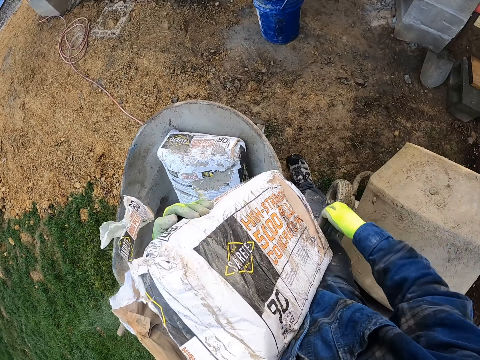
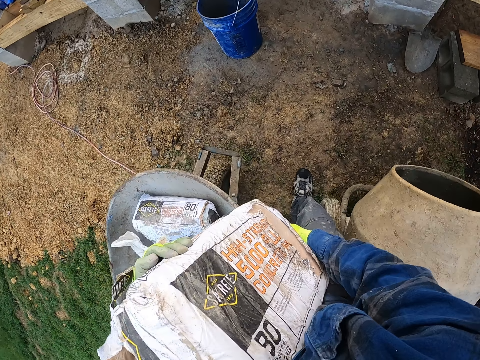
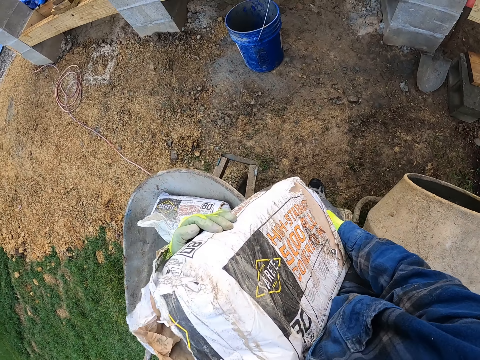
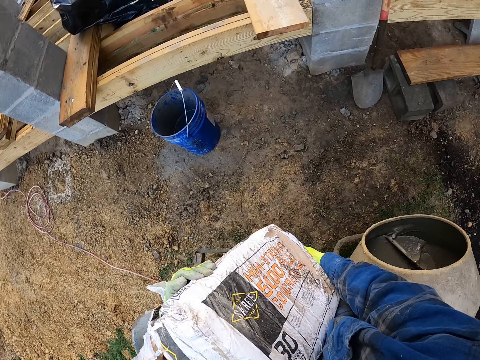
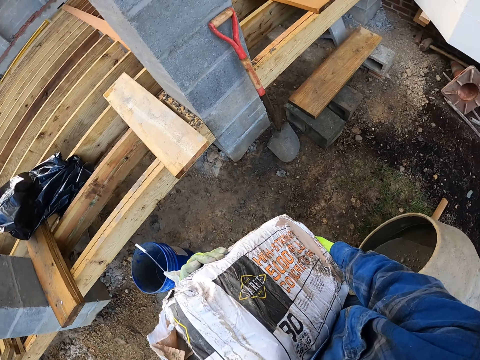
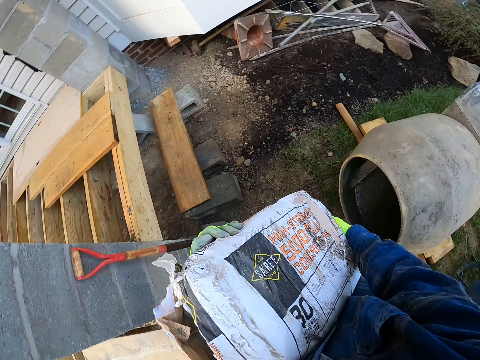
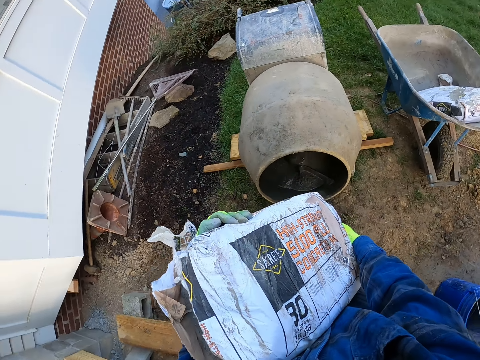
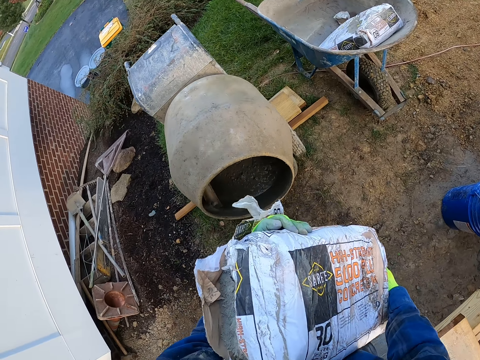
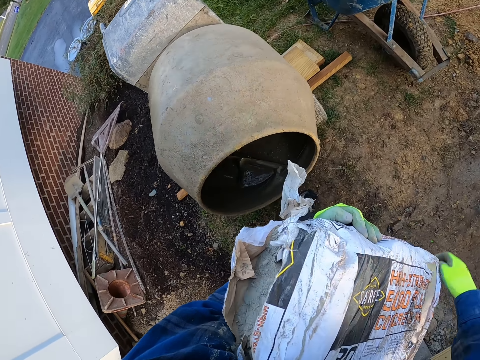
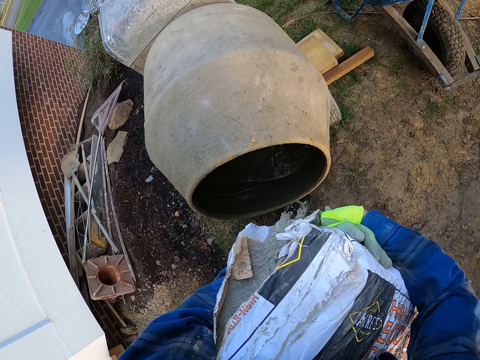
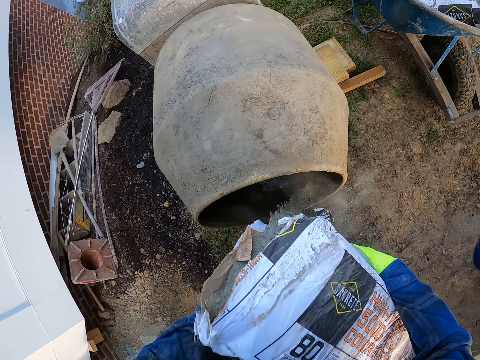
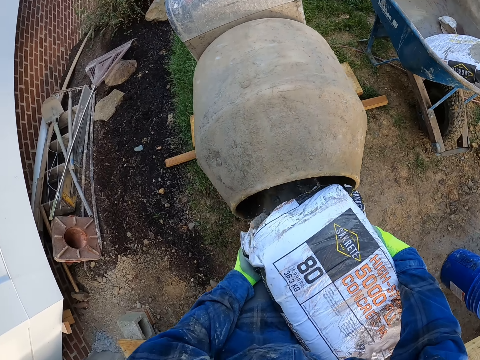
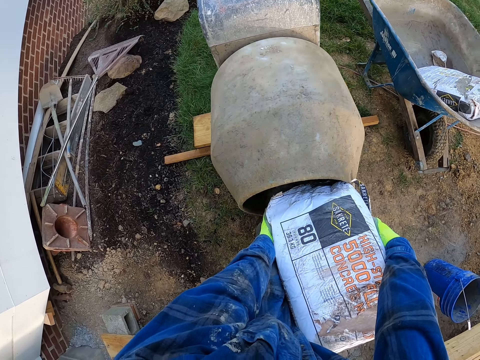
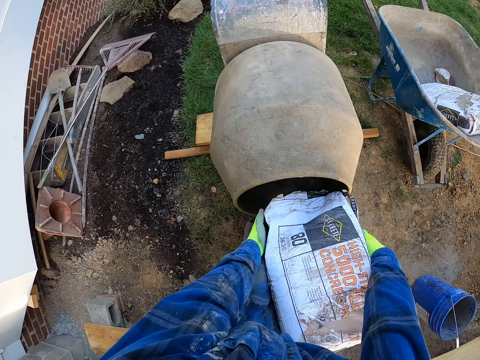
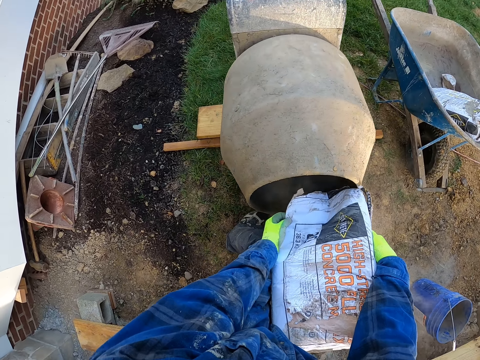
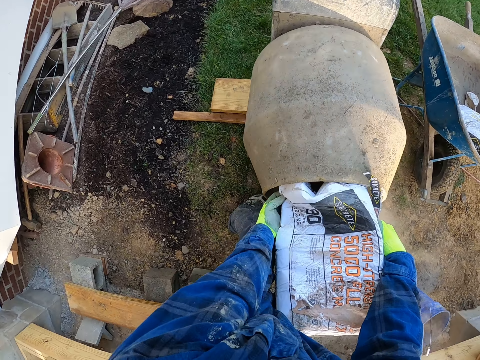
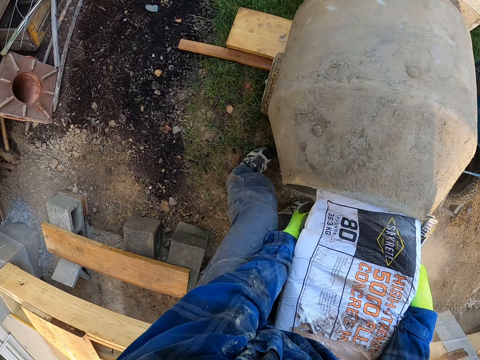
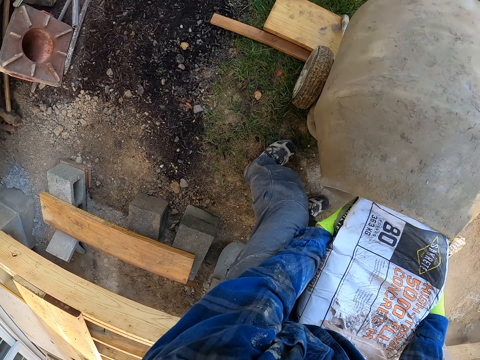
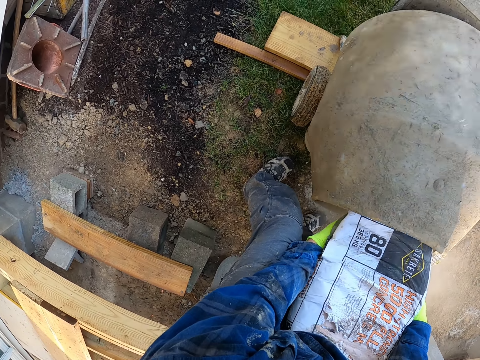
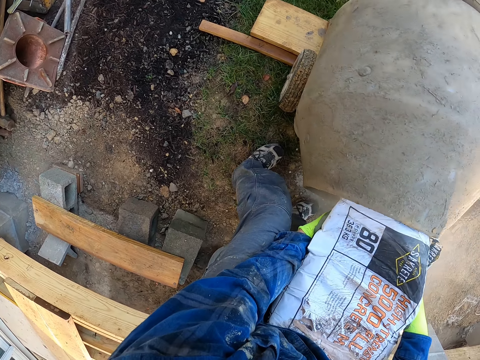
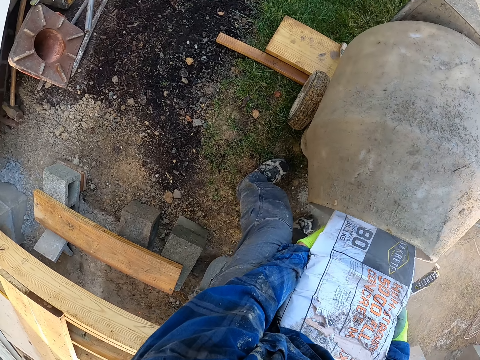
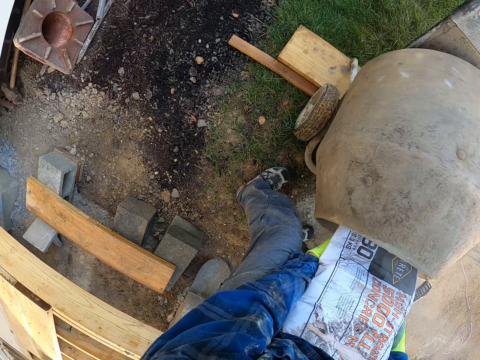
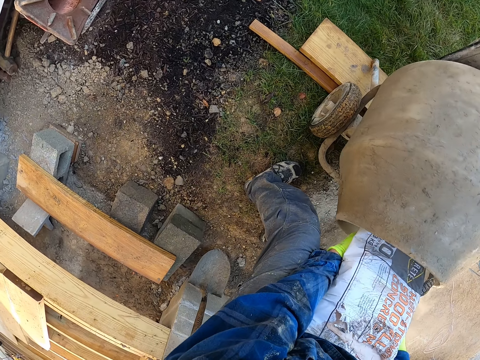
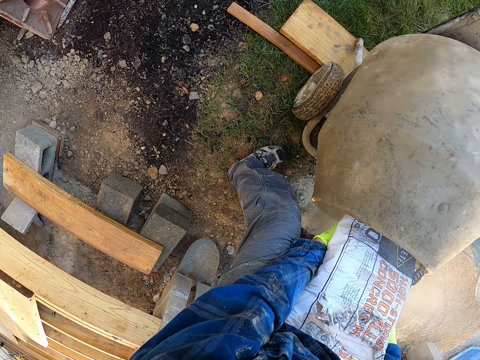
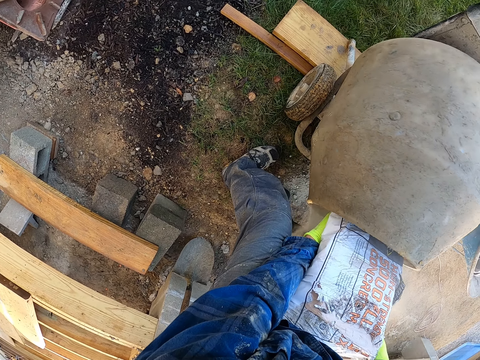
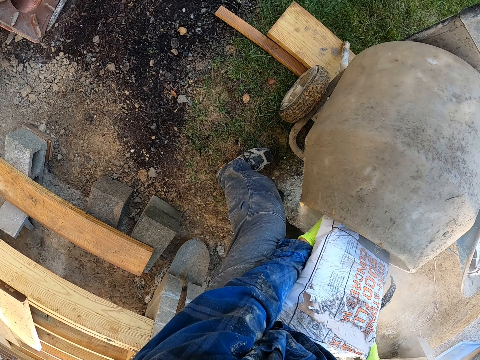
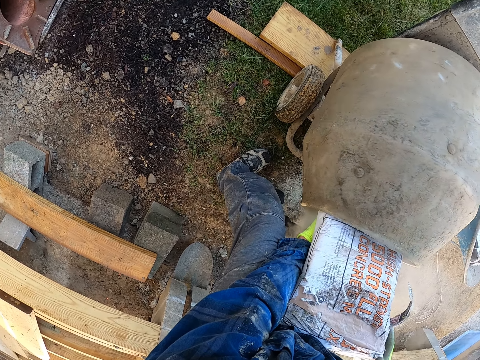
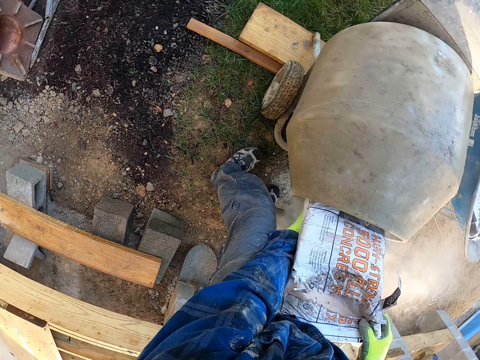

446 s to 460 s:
The camera wearer walks towards the mortar mixer. They pour the cement into the concrete mixer.

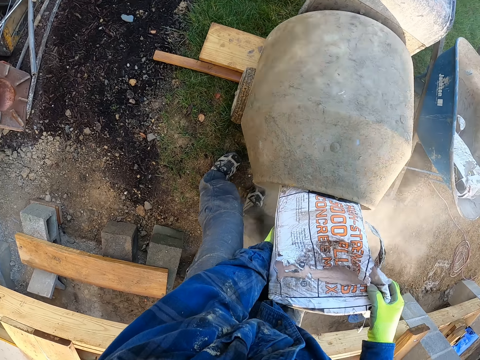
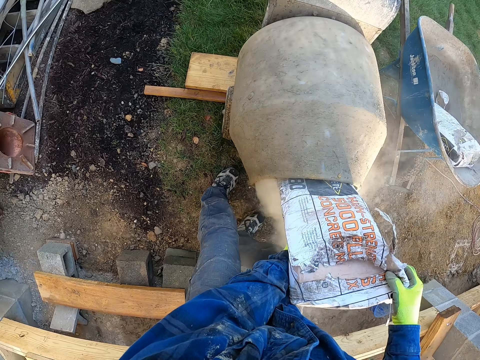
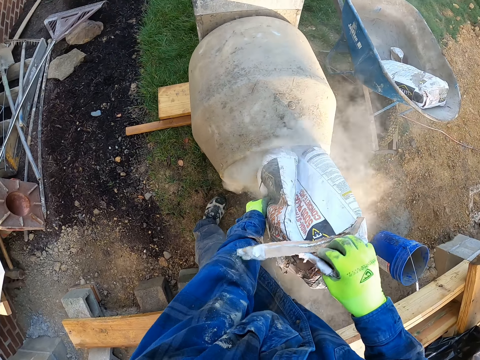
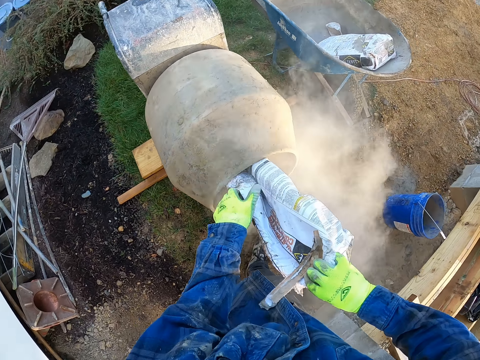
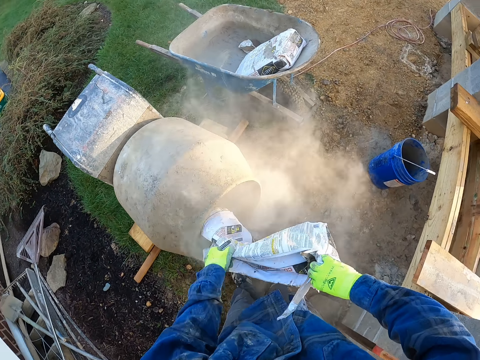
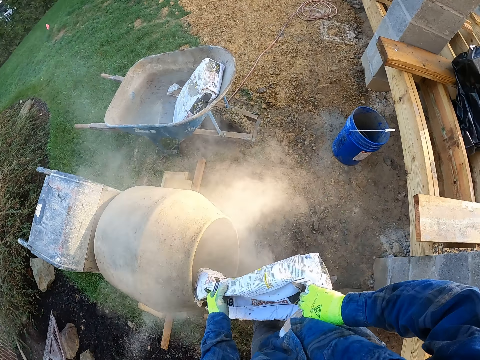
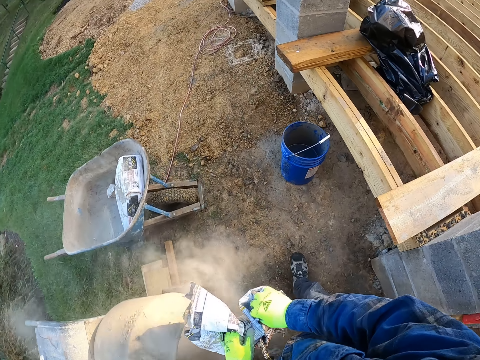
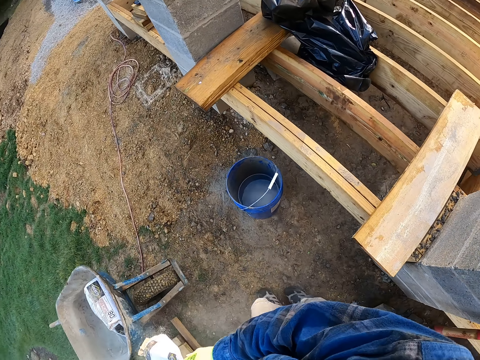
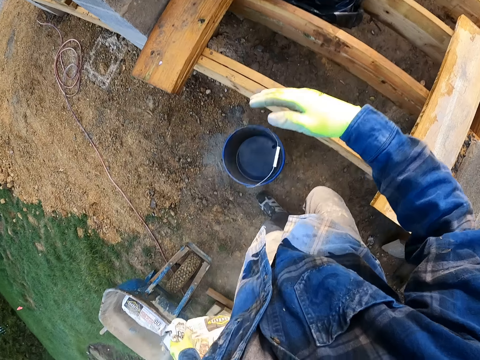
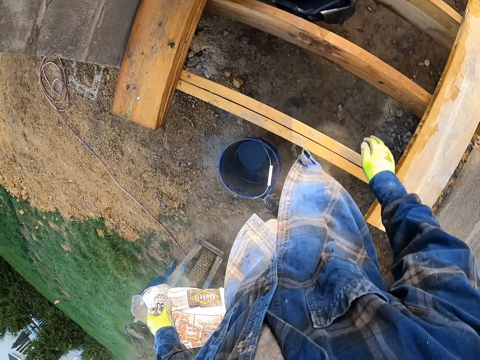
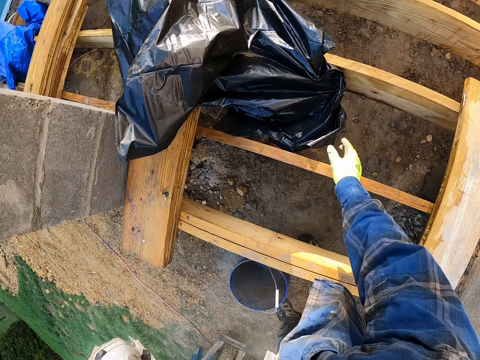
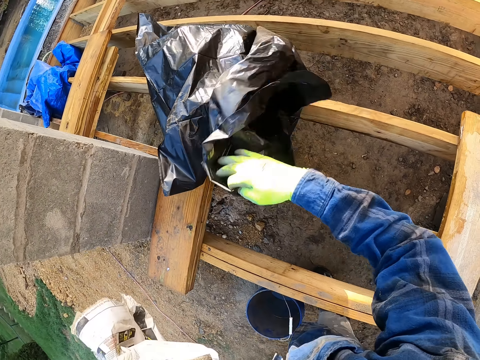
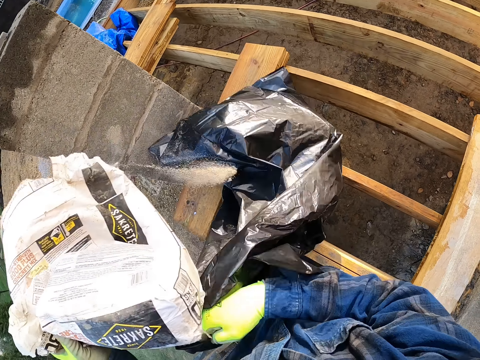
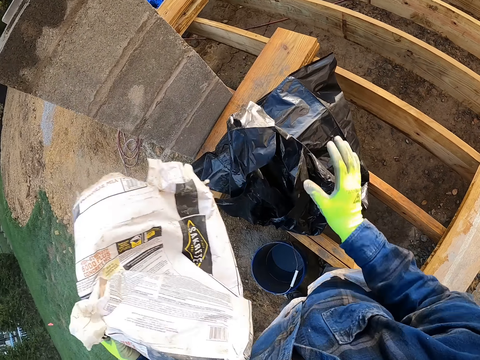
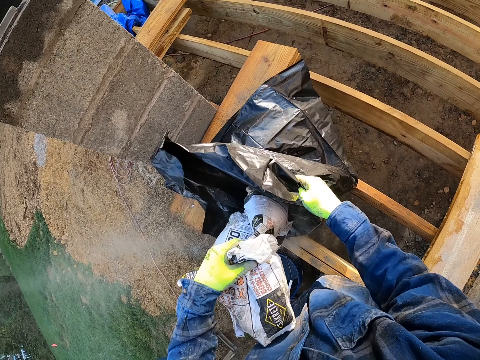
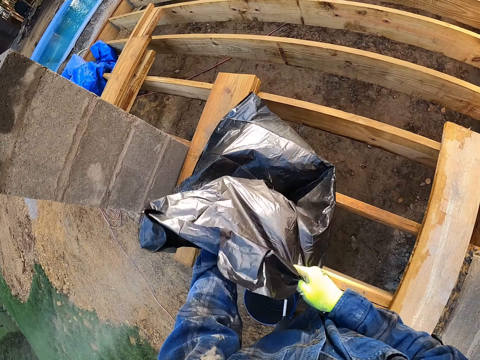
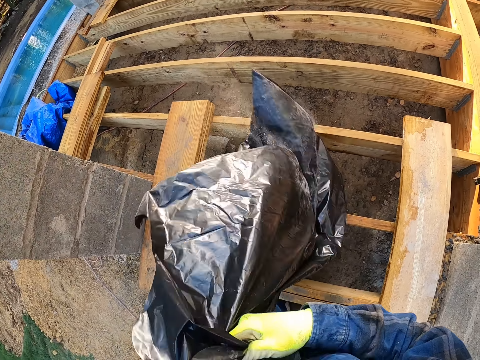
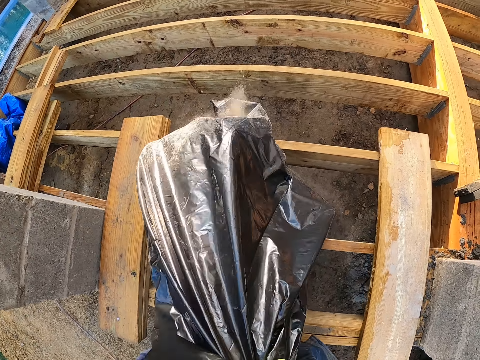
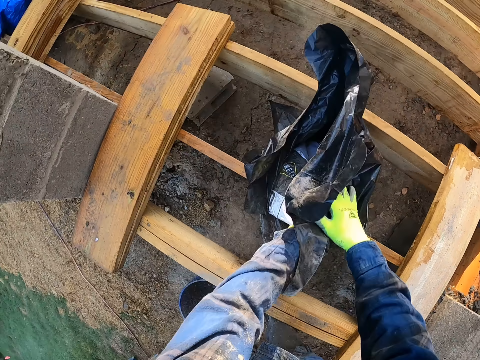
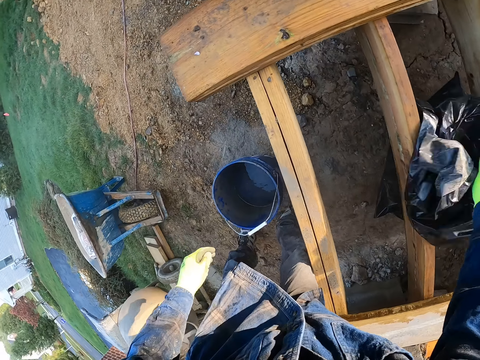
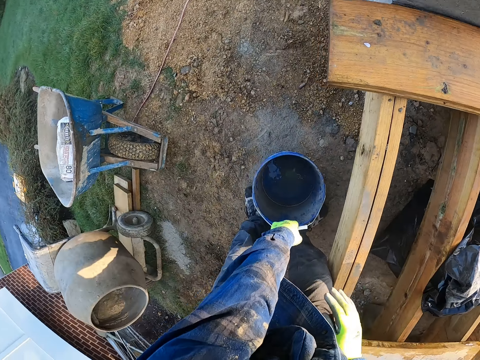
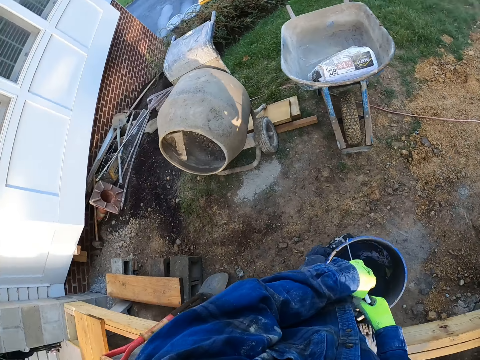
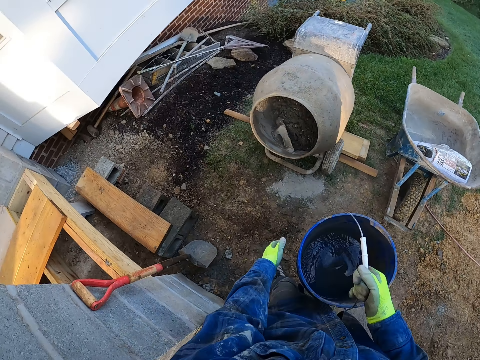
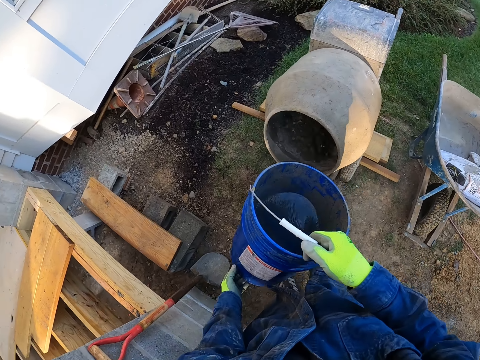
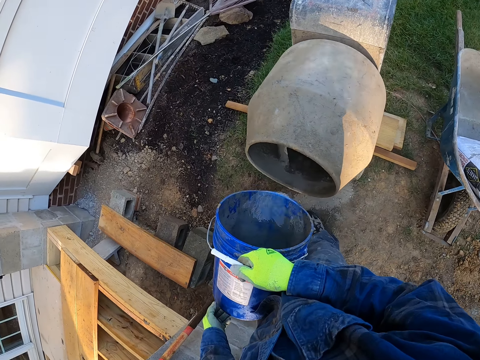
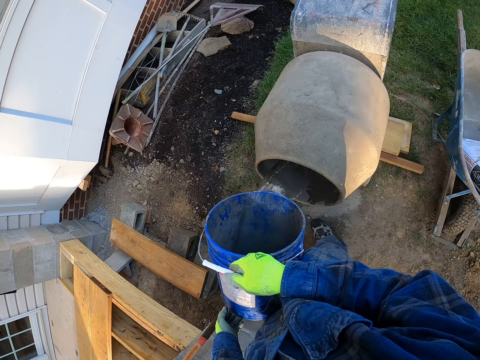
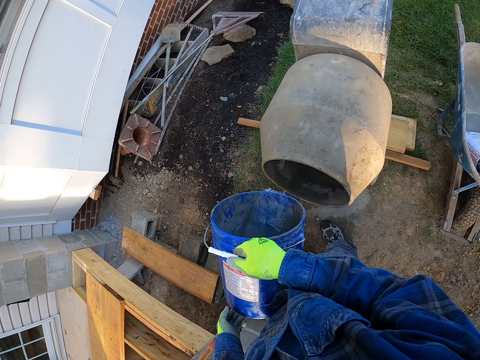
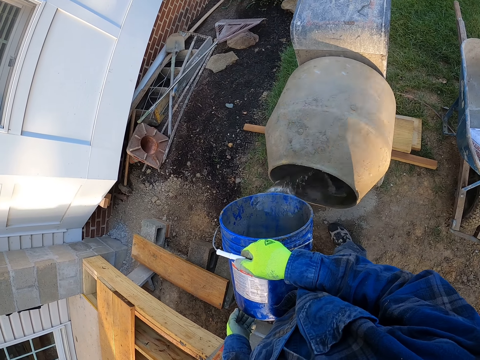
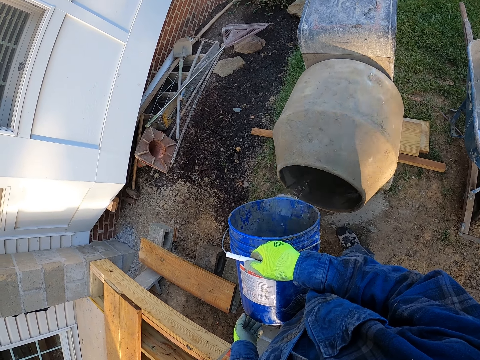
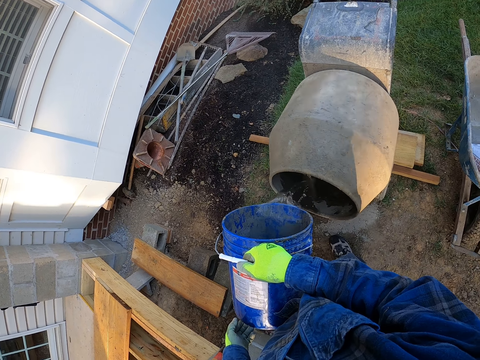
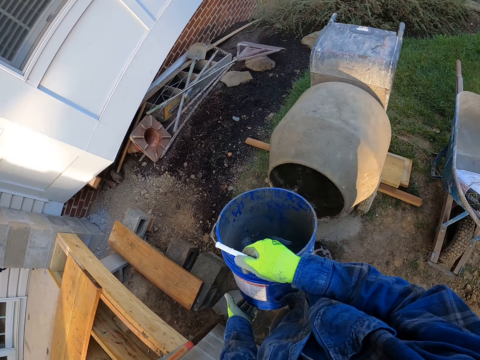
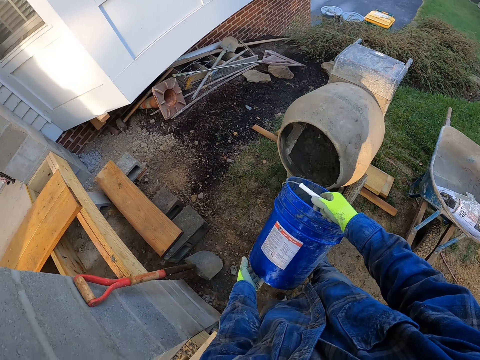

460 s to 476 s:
The camera wearer shakes the bag of cement with his left hand. He walks towards the construction. He holds the bag of cement with his left hand. He dusts his clothes with his right hand. He picks up the black nylon on the woodwork with his right hand. He puts the bag of cement in his left hand into the black nylon. He places the polythene bag on a wood surface. He picks up the bucket of water on the floor. He handles the bucket with his right hand. He lifts up the bucket. He walks towards the mortar mixer. He pours the water from the bucket into the concrete mixer.
